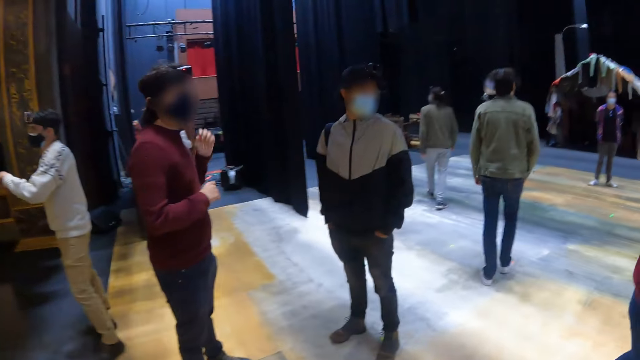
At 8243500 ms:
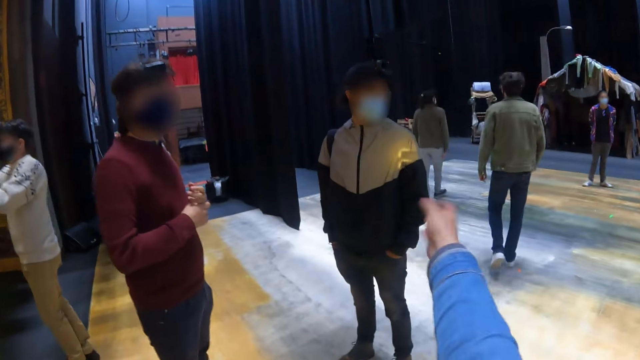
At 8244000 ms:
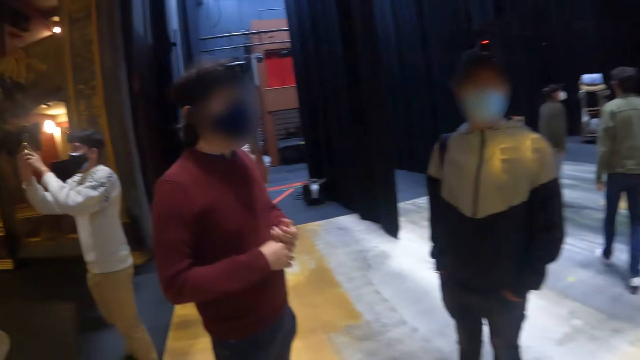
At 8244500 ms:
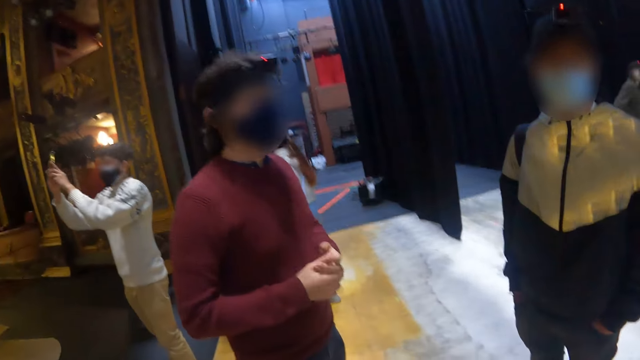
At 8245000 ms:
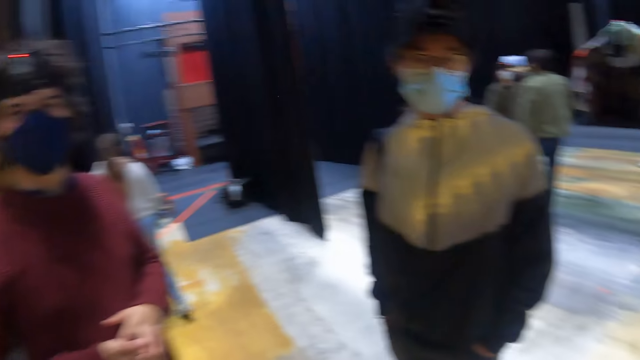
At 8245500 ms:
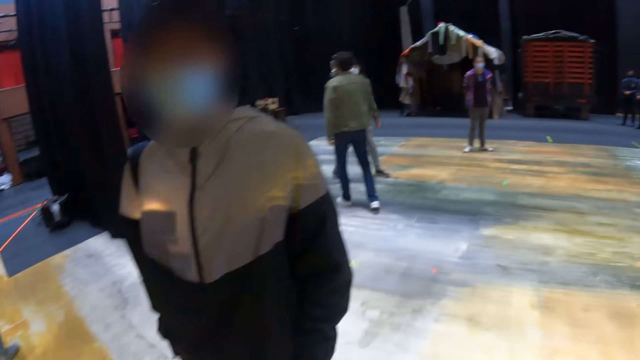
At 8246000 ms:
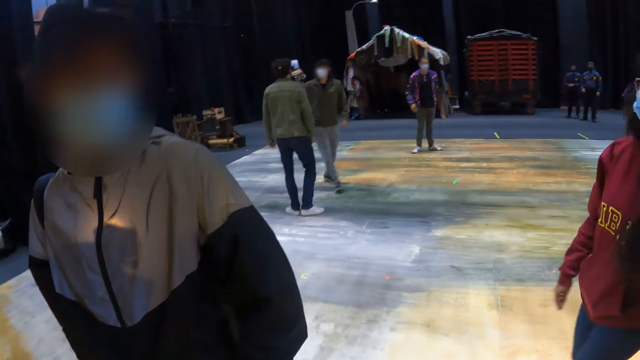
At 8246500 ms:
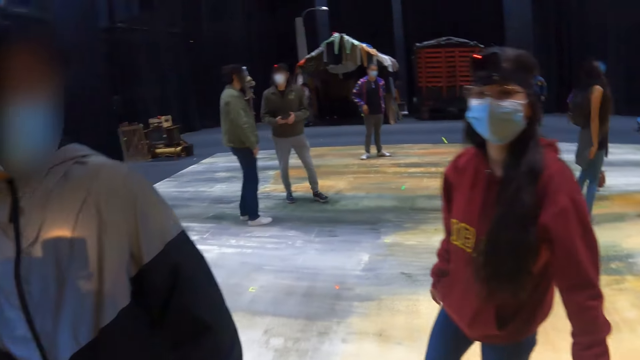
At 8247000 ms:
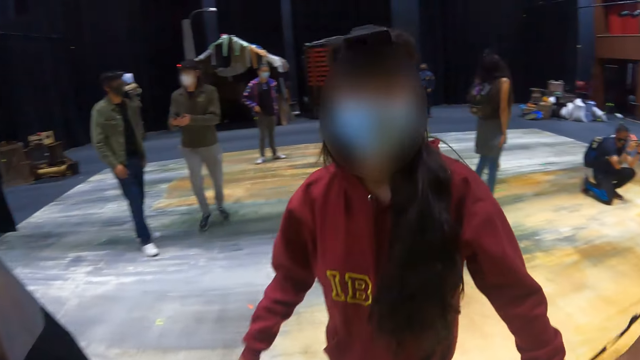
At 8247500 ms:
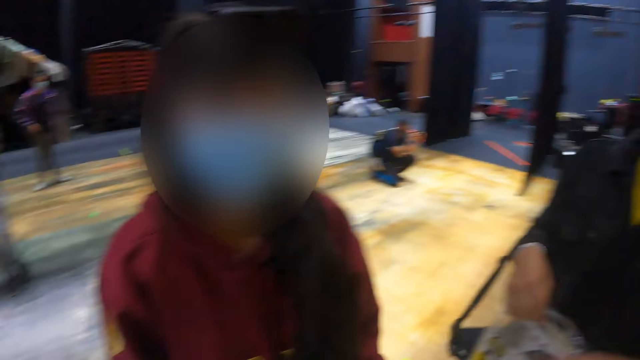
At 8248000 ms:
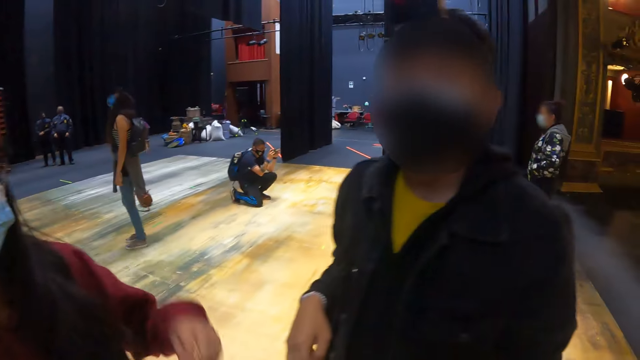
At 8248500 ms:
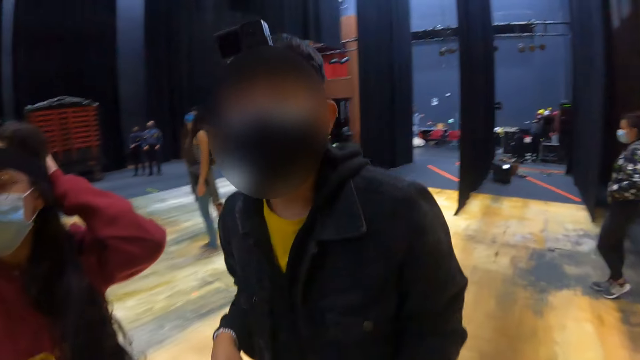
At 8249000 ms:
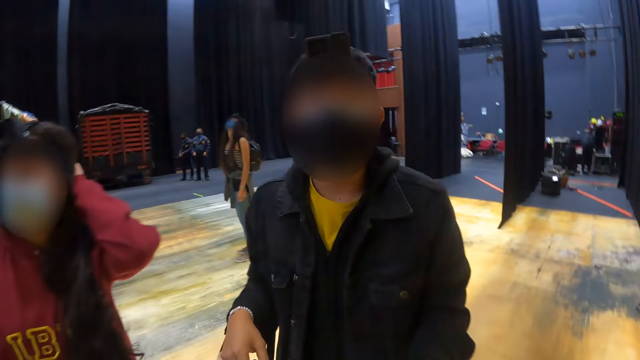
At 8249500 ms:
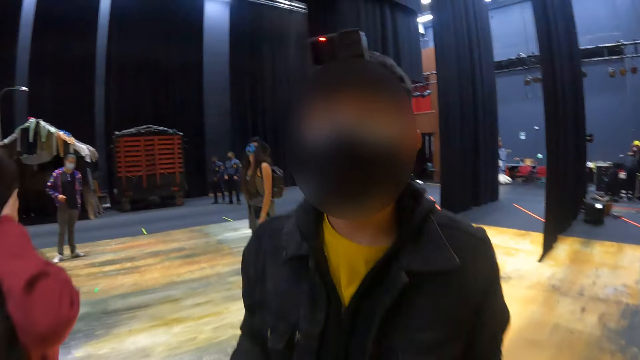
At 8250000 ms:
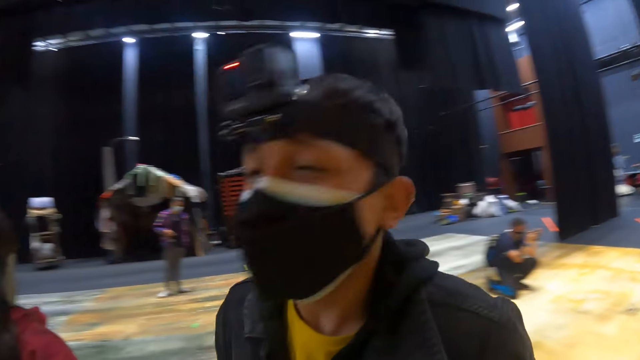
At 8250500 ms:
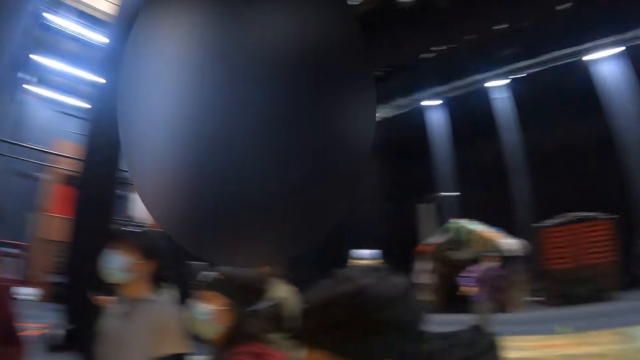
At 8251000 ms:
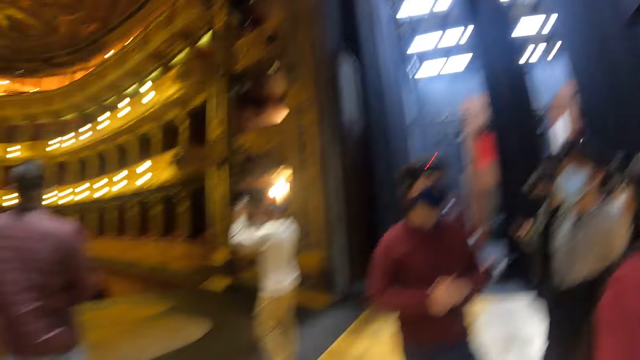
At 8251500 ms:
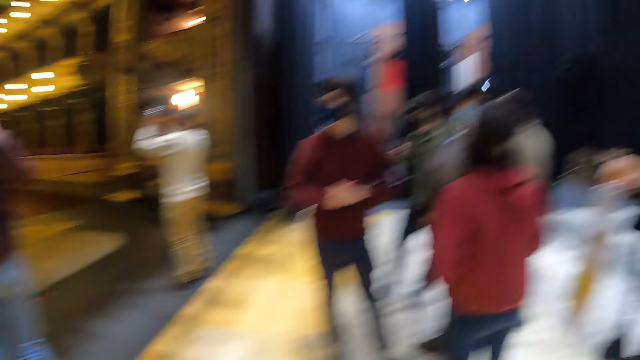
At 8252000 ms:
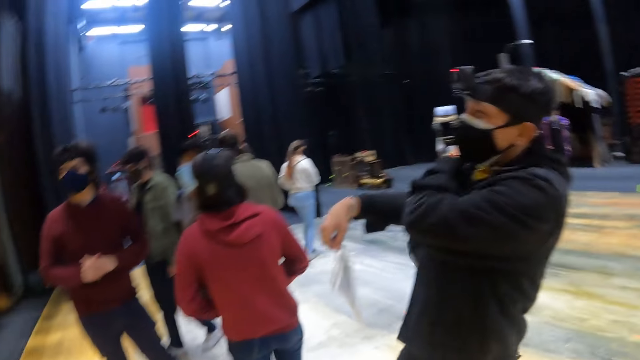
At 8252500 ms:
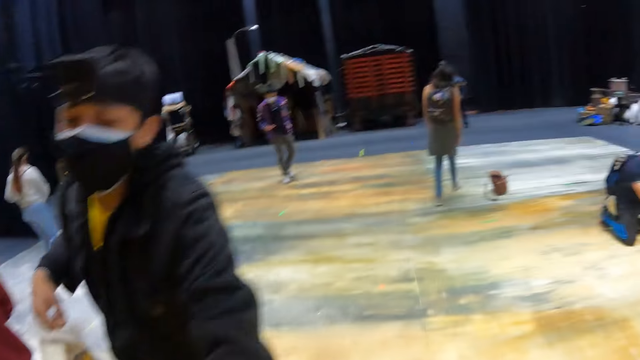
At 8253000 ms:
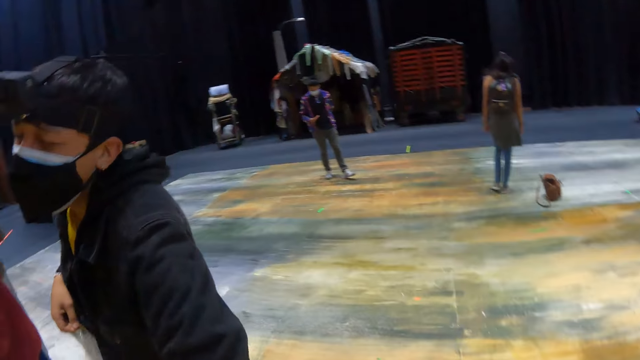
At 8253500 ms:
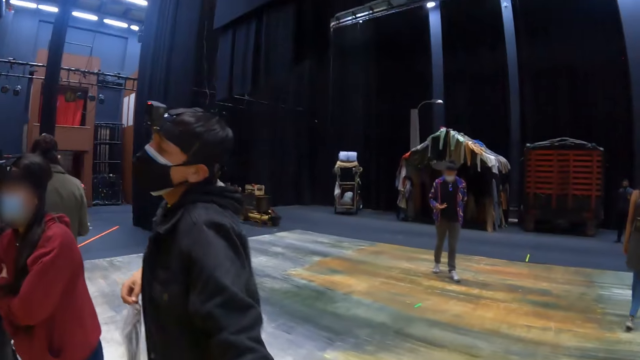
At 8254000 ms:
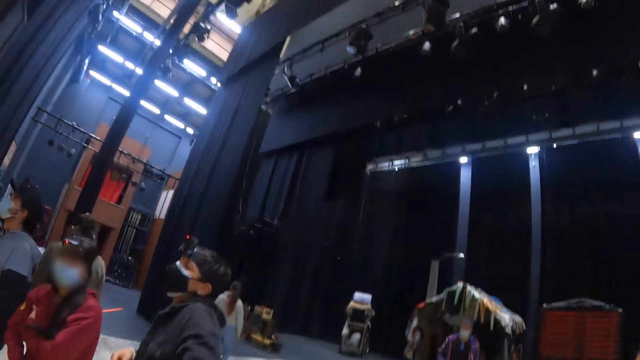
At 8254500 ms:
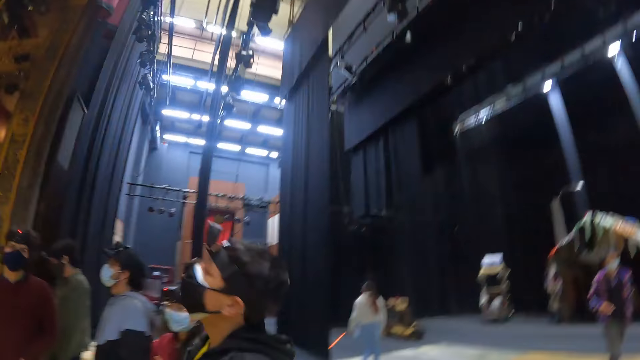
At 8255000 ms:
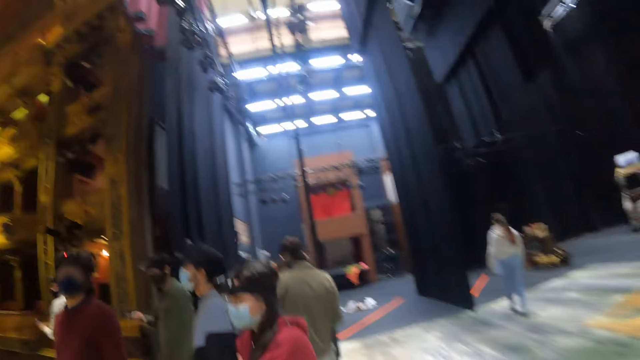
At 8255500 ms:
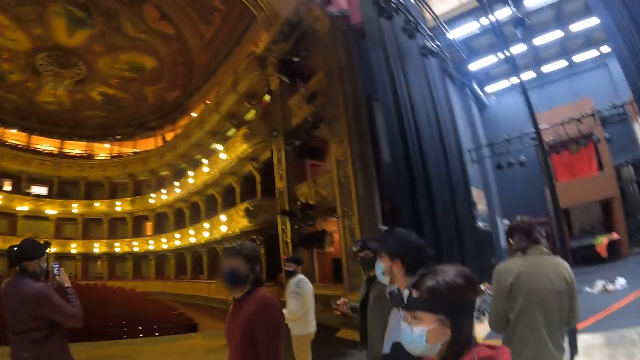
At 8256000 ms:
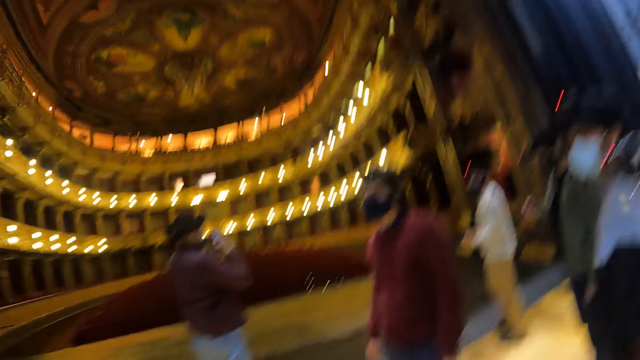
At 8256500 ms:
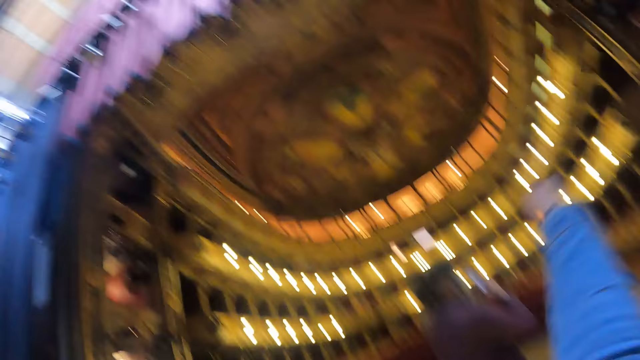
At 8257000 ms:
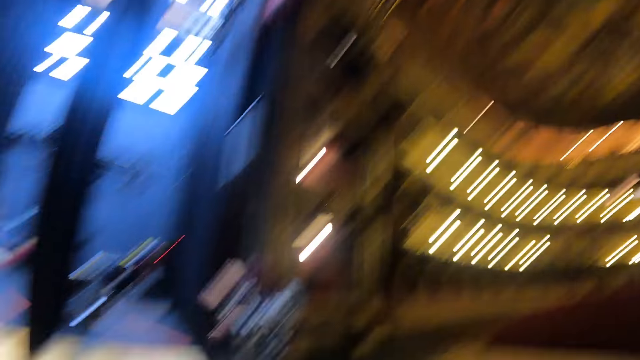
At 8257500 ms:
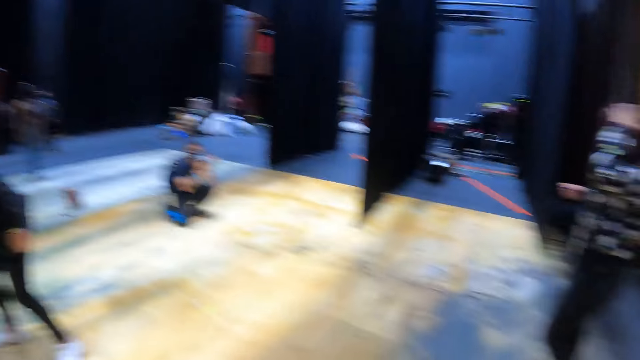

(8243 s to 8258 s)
The camera wearer walks around the building. They look around the building. They walk around the building.

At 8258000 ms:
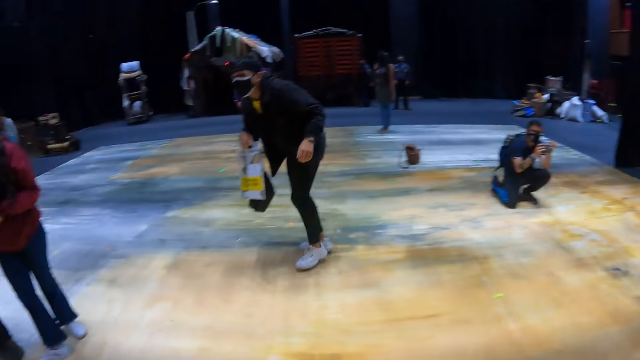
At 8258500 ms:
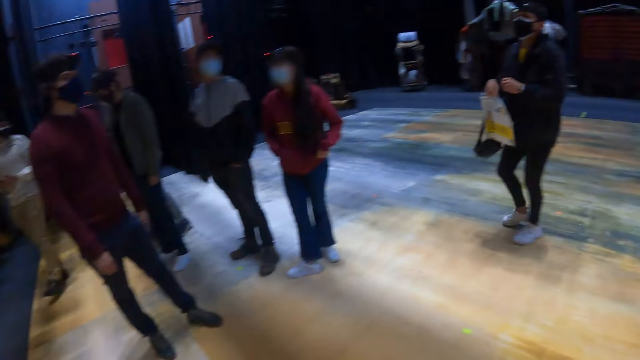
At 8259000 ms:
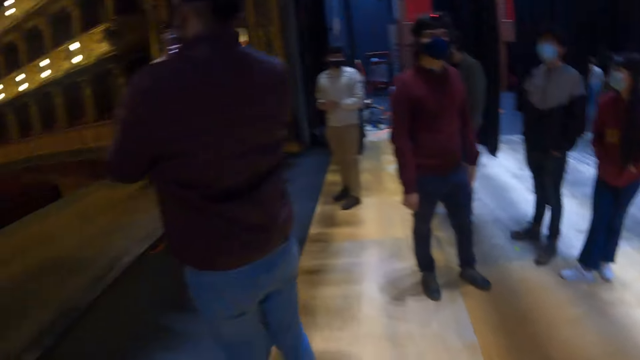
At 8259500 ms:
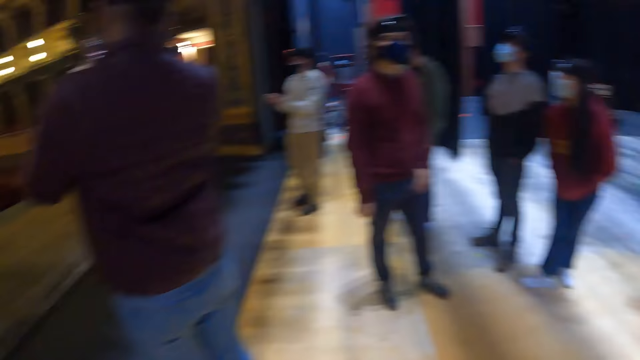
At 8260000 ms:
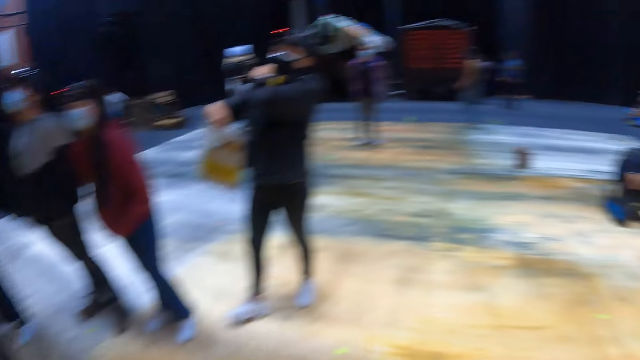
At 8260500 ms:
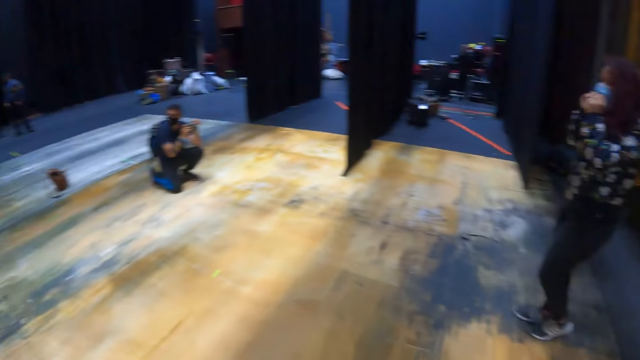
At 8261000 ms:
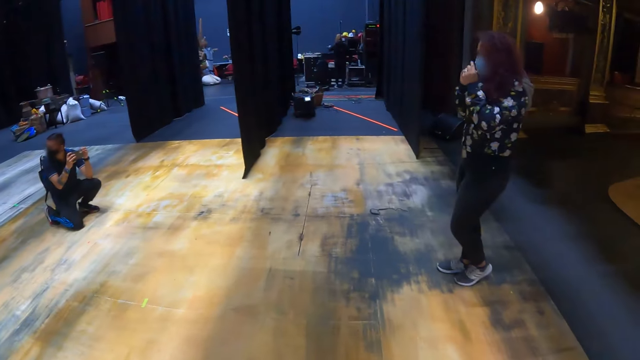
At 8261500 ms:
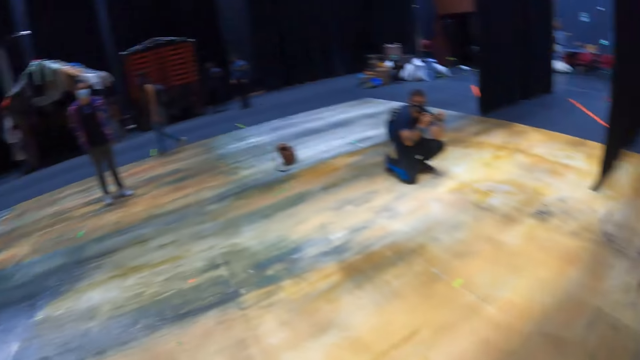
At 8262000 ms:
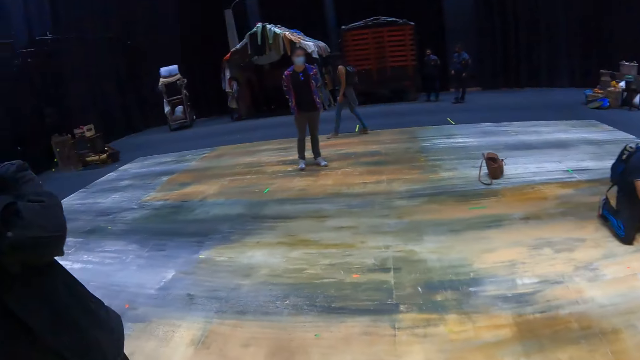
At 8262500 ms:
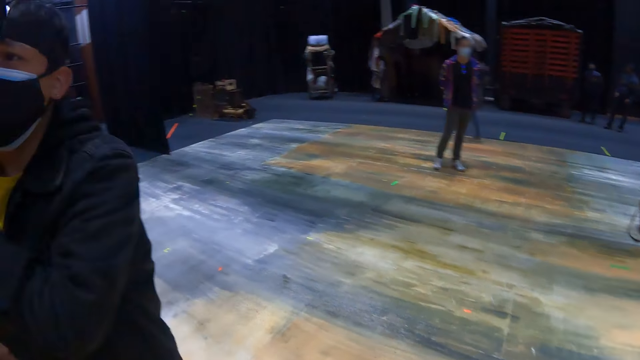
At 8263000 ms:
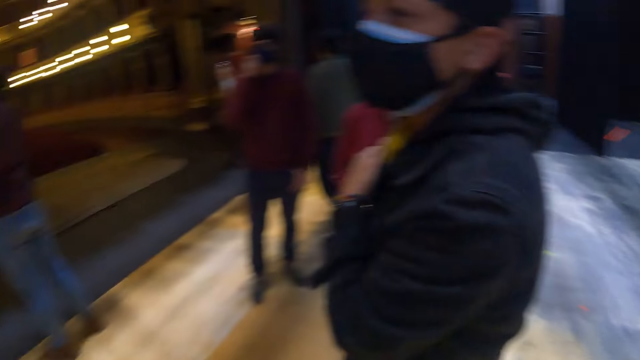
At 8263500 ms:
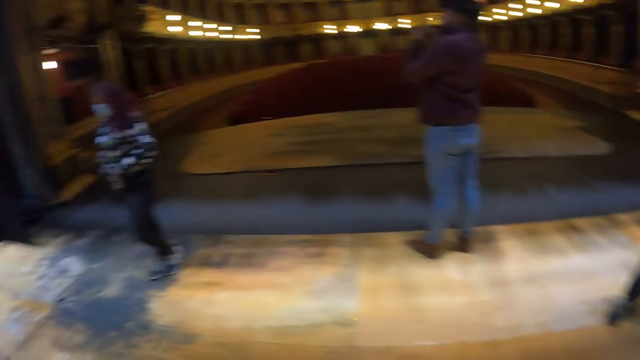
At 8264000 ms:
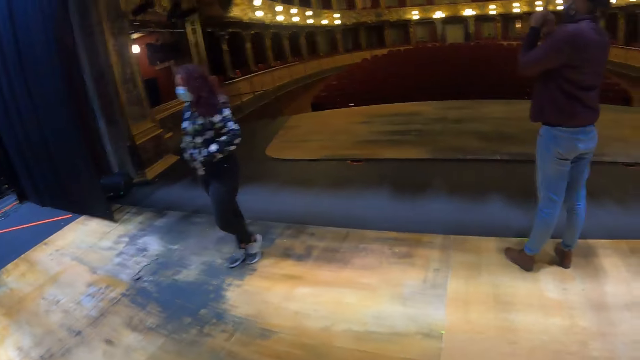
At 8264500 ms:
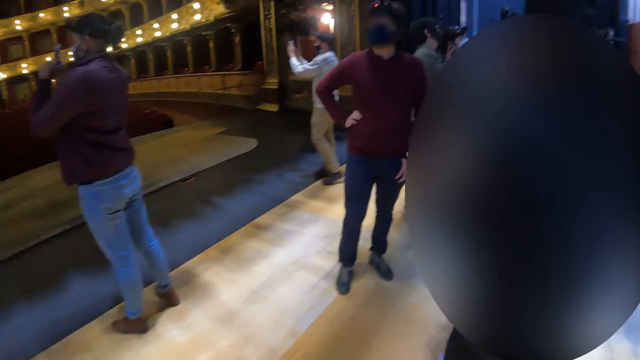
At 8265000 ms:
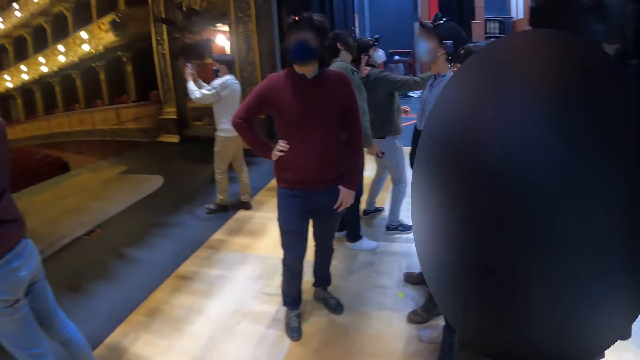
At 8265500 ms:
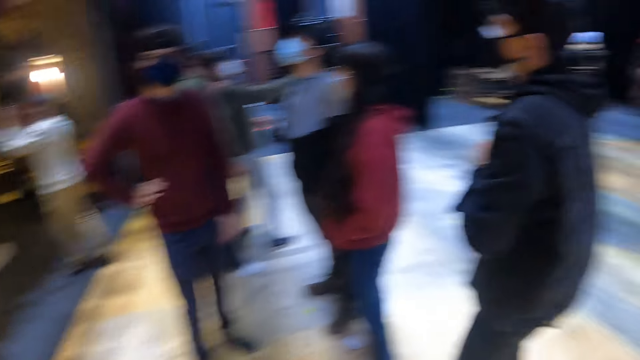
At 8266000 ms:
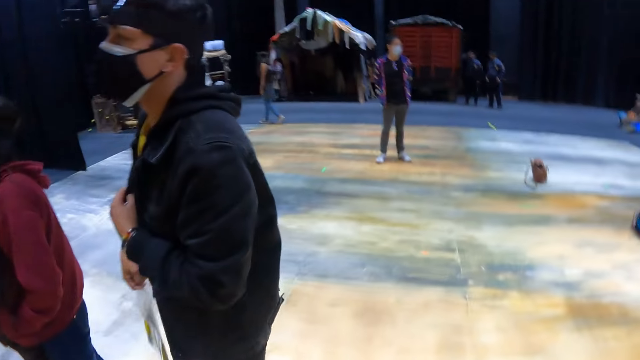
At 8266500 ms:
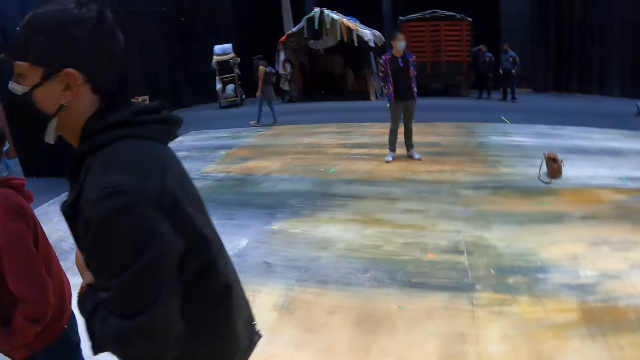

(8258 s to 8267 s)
The camera wearer looks around the building. They walk around the building.
